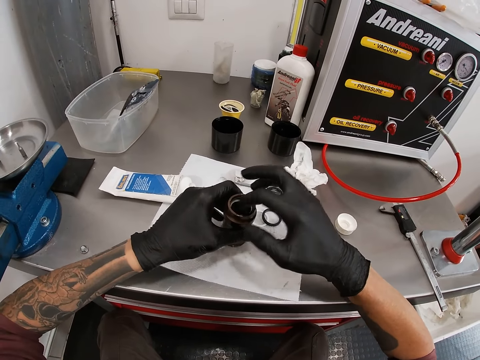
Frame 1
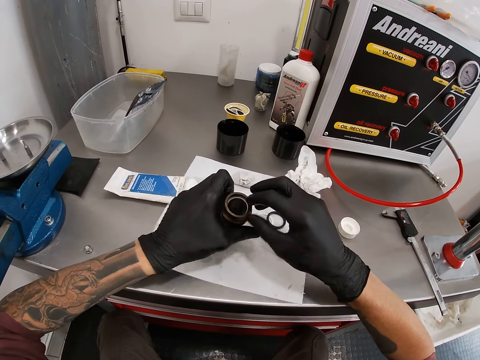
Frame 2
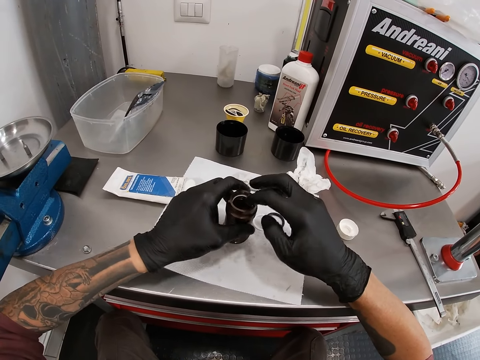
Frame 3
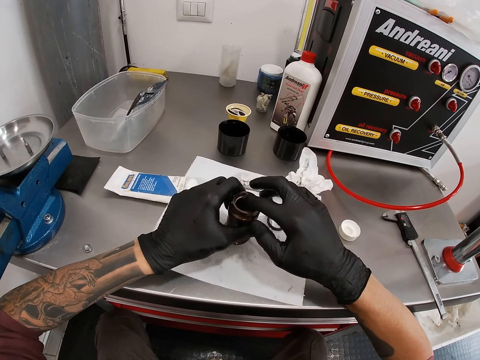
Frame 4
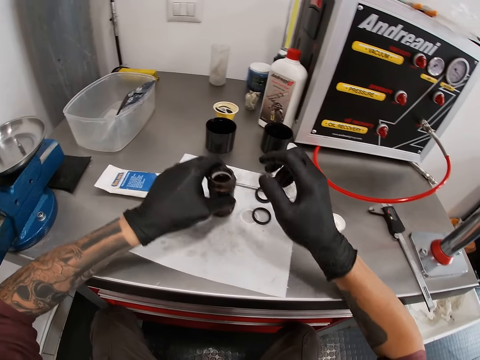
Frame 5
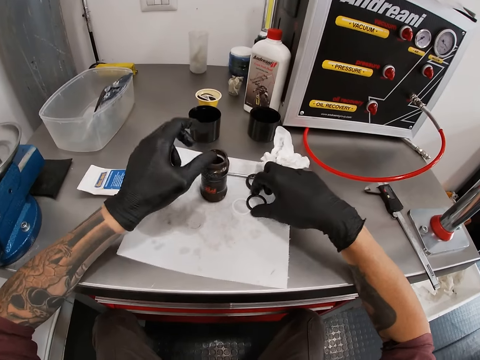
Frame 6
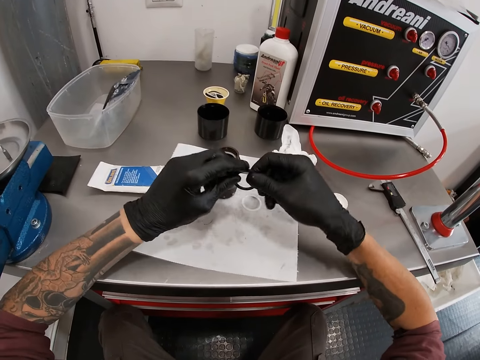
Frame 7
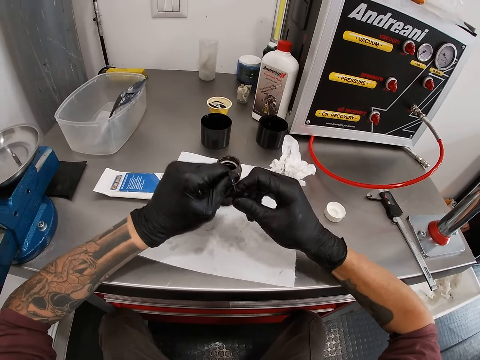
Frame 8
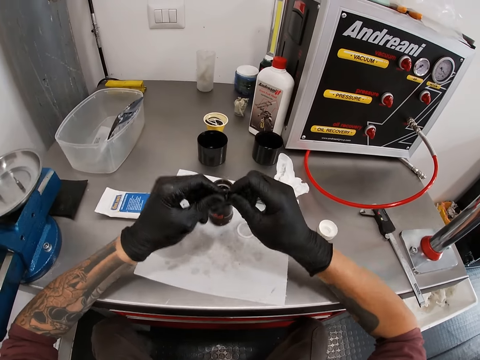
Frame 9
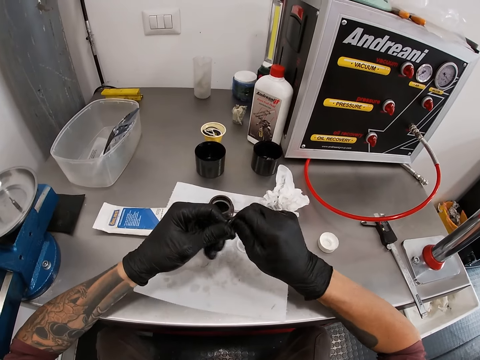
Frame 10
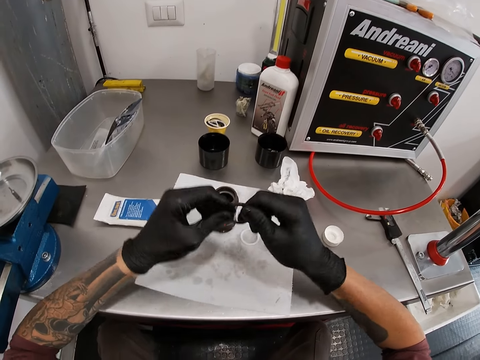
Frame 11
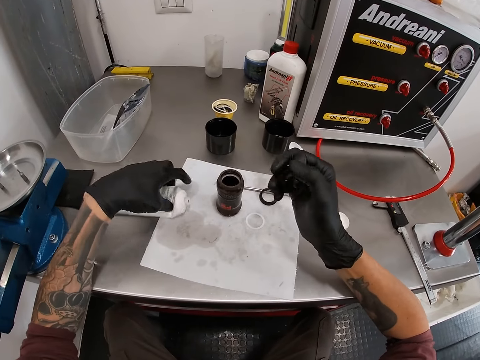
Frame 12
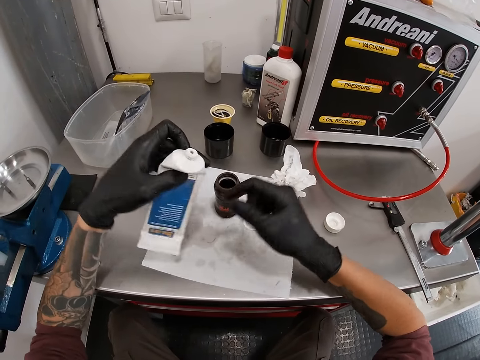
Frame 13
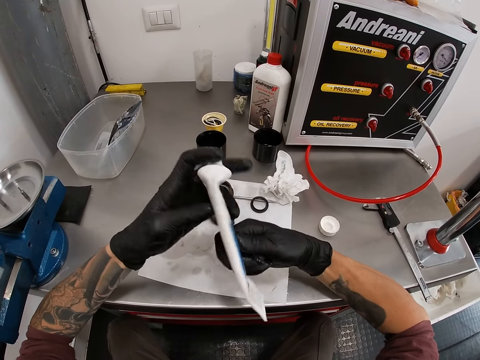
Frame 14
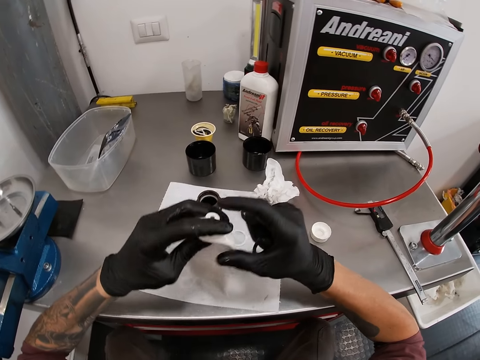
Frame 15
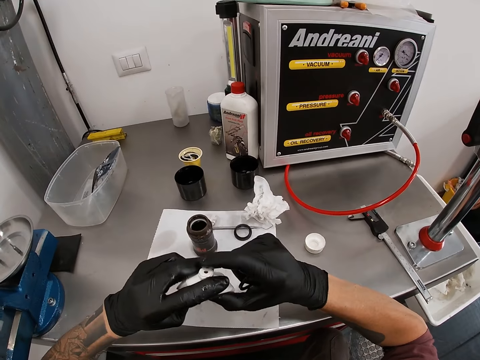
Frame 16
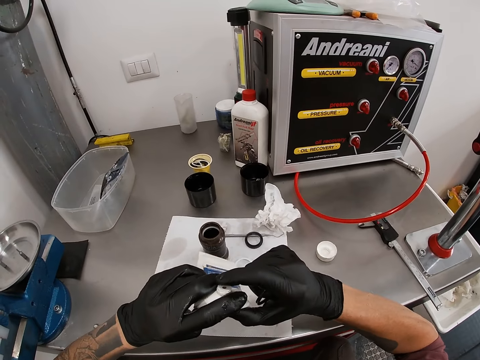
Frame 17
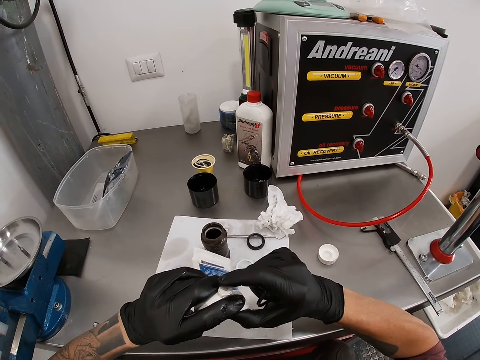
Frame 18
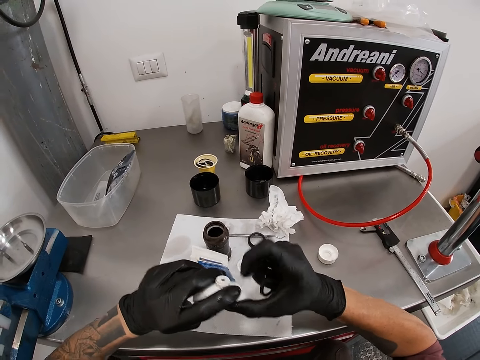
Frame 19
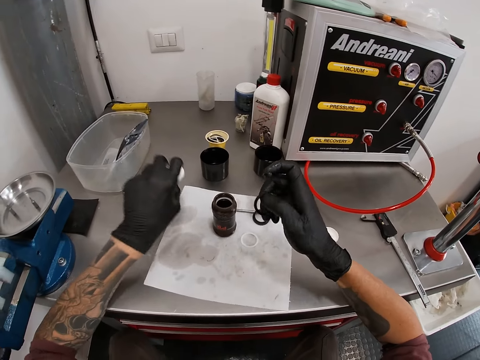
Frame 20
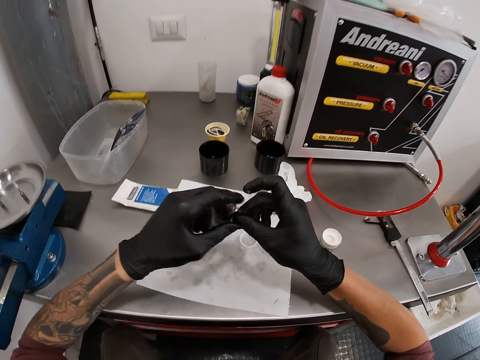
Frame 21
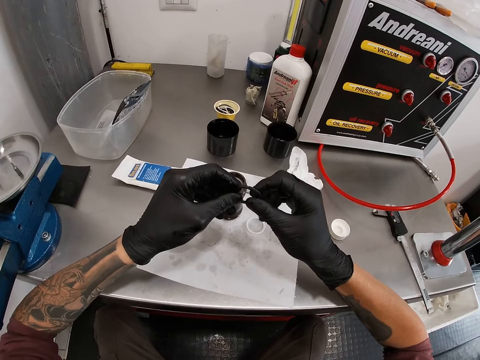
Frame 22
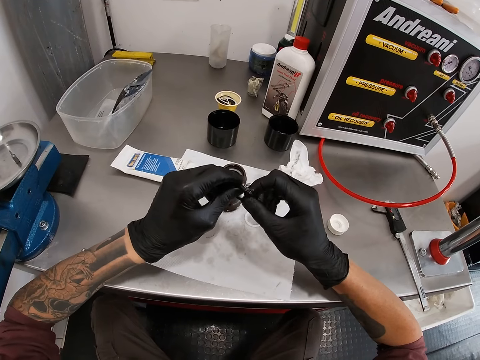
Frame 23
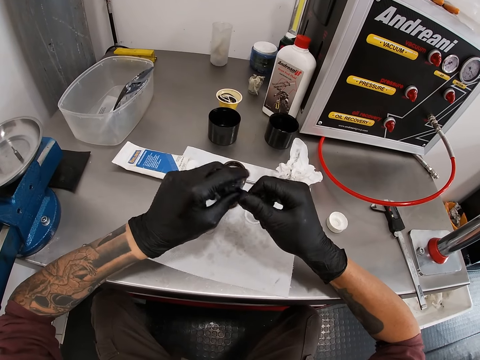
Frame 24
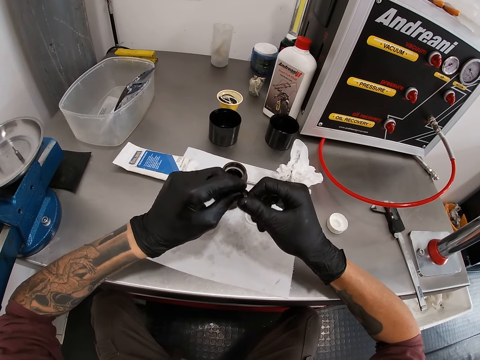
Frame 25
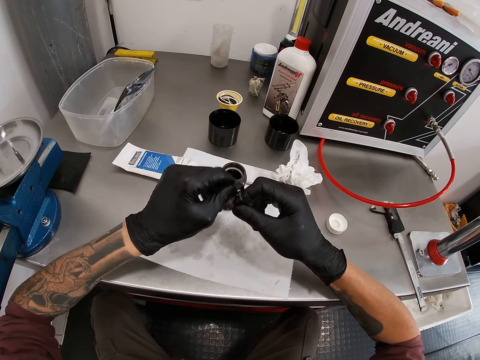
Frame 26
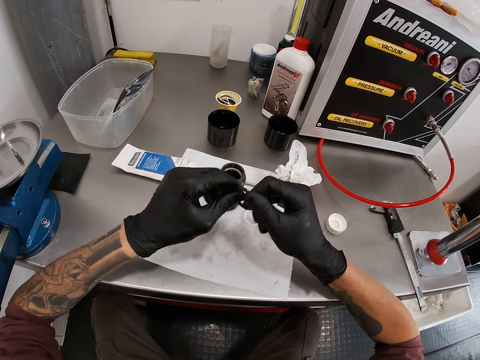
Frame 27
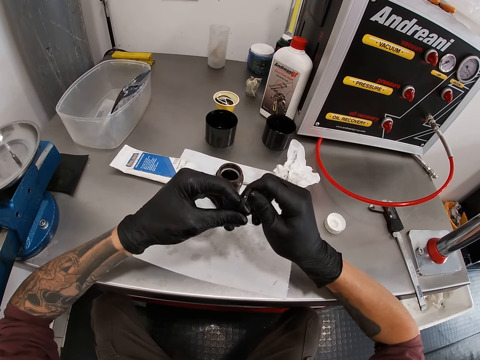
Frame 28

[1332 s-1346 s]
The camera wearer picks up the dust seal on the paper with his right hand. He drops the air can on the paper with his left hand. He holds the dust seal with his left hand. He applies the liquid adhesive on his right forefinger to the dust seal in his left hand. He picks up the liquid adhesive on the worktable with his left hand. He adjusts the liquid adhesive with his hands. He presses the liquid adhesive with his hands. He scoops the liquid adhesive with his right forefinger. He drops the liquid adhesive on the worktable with his left hand. He holds the dust seal with his left hand. He applies the liquid adhesive on his right forefinger to the dust seal in his left hand.

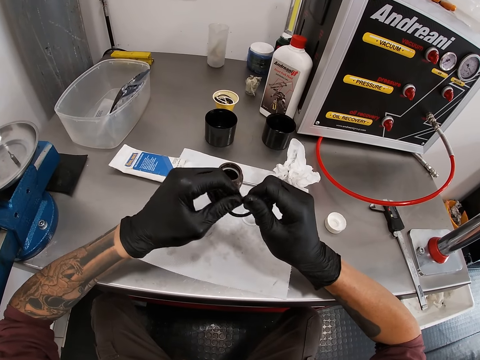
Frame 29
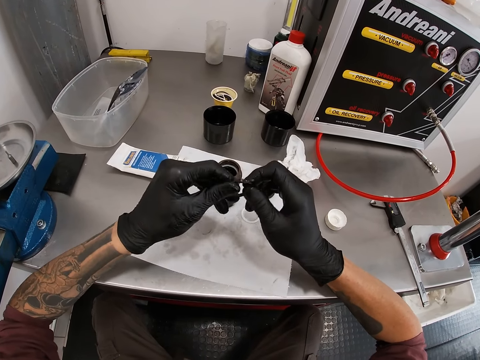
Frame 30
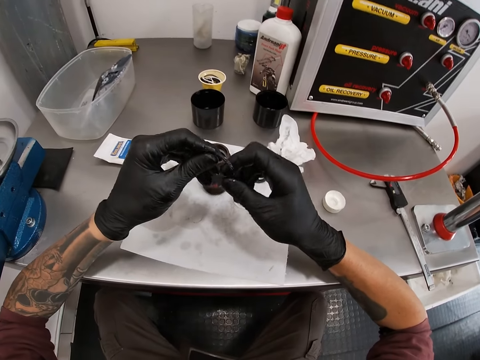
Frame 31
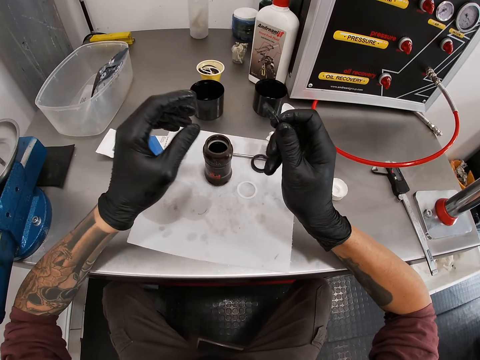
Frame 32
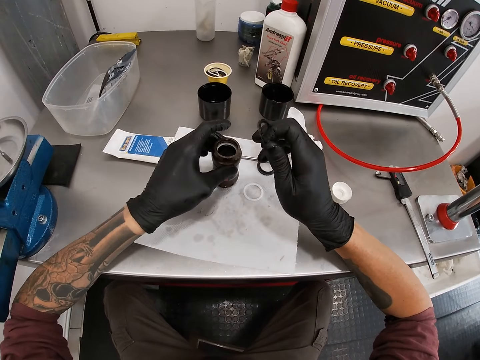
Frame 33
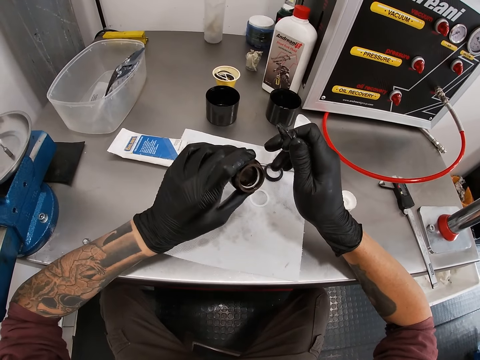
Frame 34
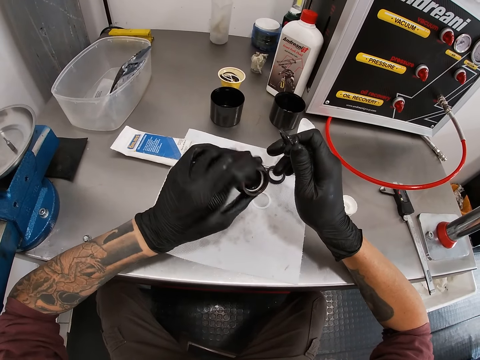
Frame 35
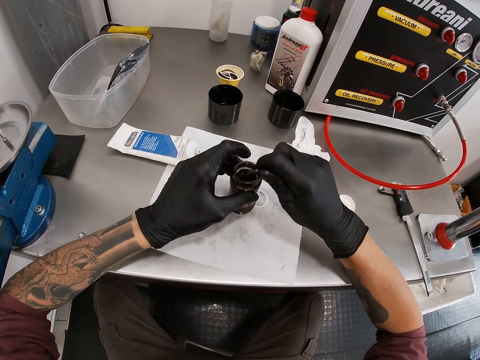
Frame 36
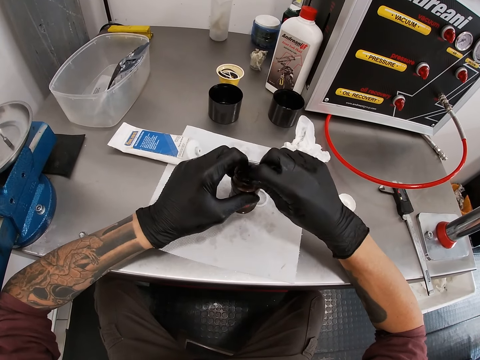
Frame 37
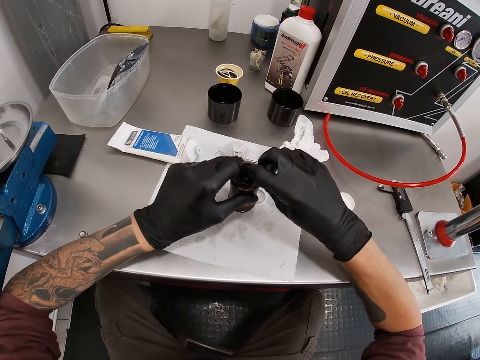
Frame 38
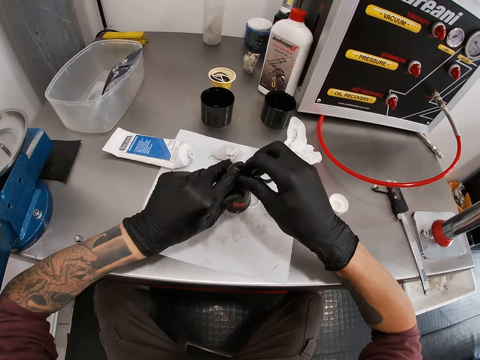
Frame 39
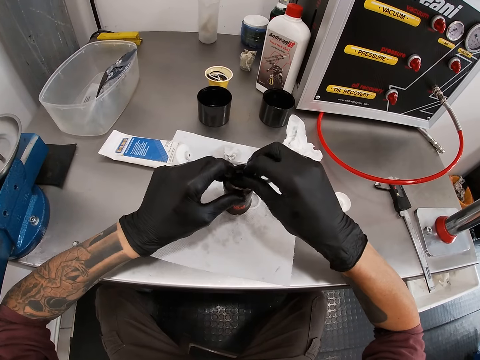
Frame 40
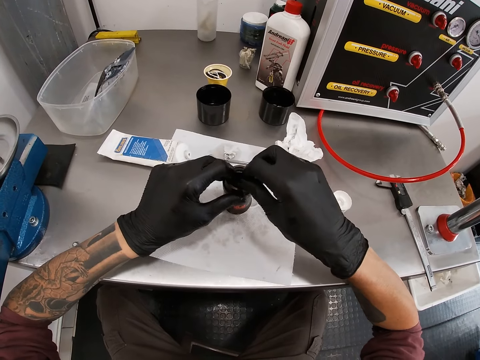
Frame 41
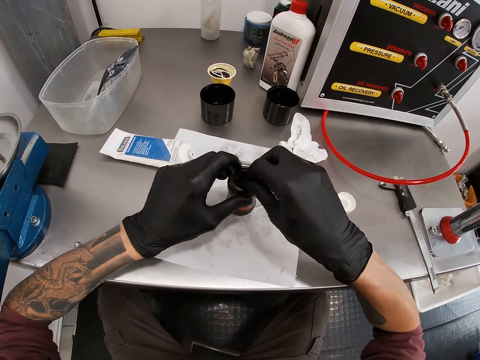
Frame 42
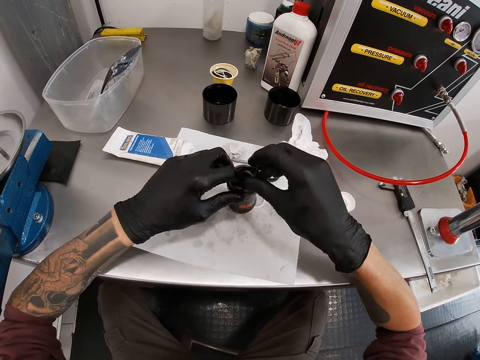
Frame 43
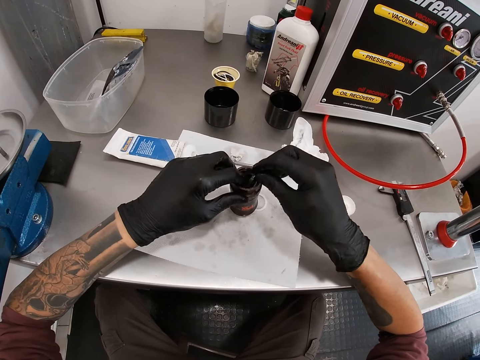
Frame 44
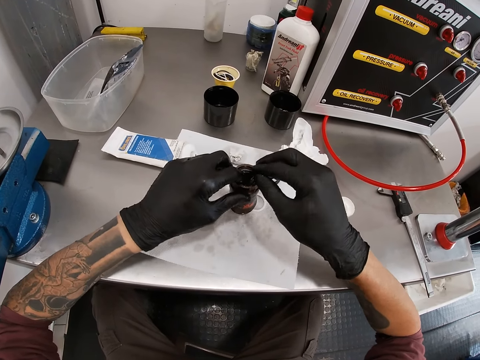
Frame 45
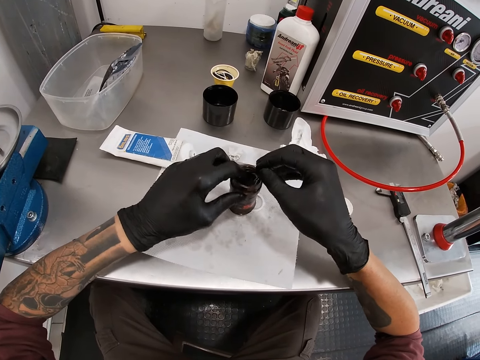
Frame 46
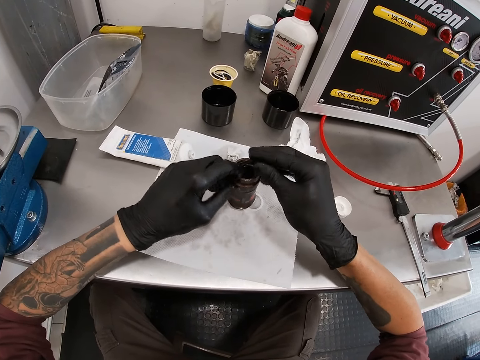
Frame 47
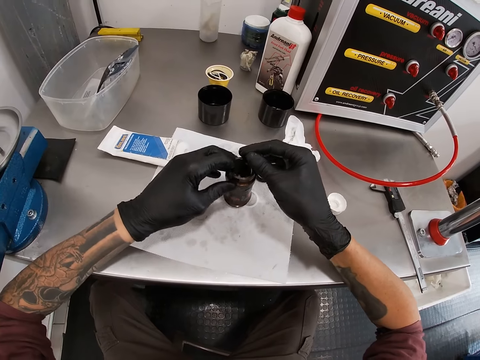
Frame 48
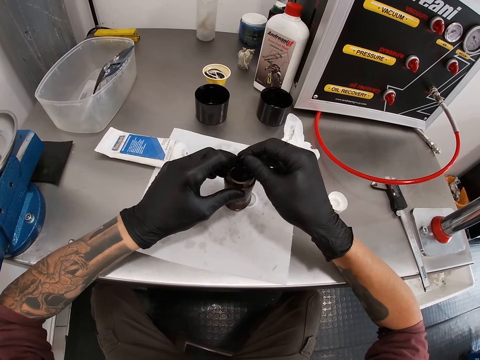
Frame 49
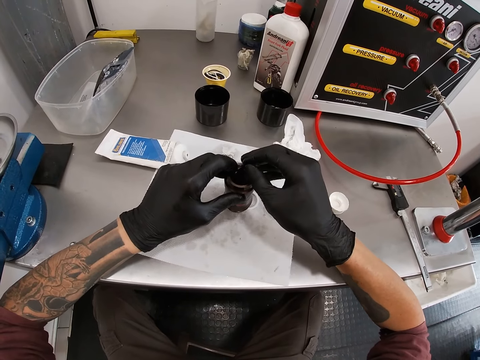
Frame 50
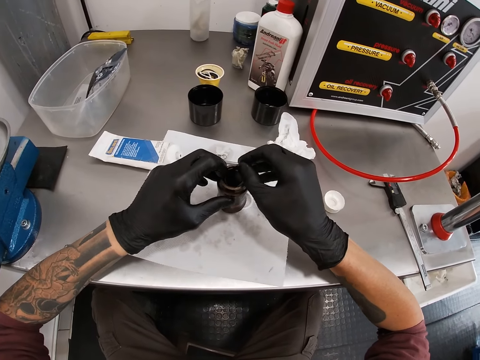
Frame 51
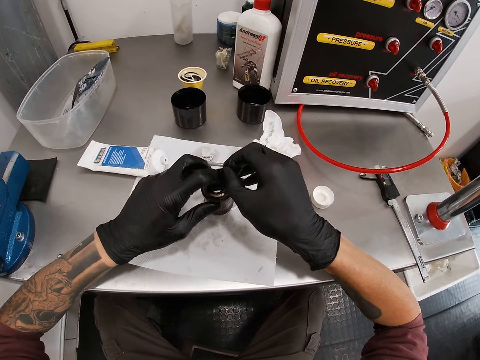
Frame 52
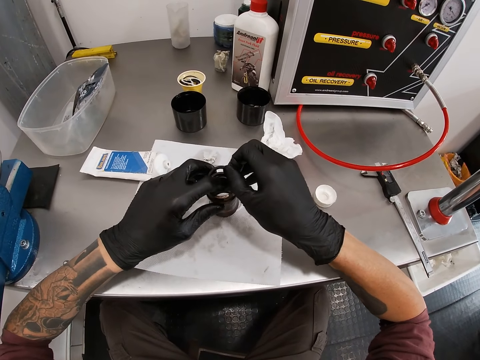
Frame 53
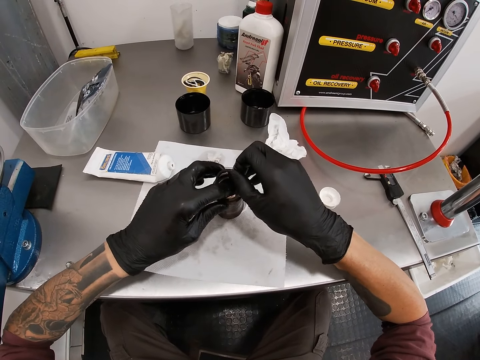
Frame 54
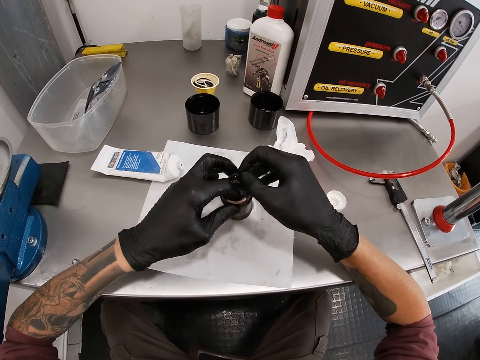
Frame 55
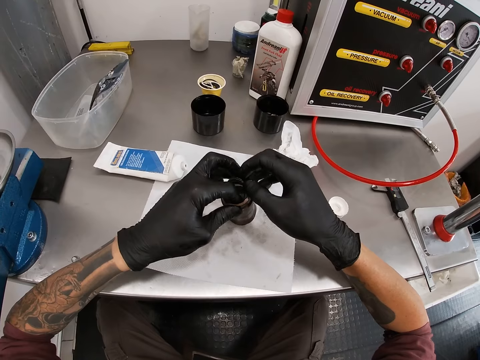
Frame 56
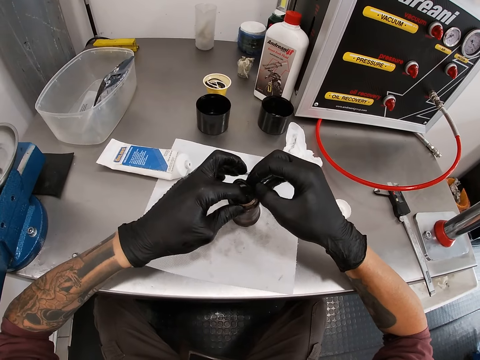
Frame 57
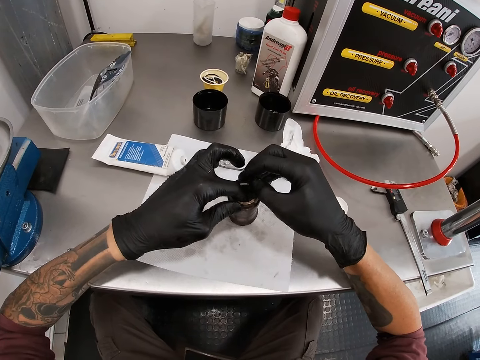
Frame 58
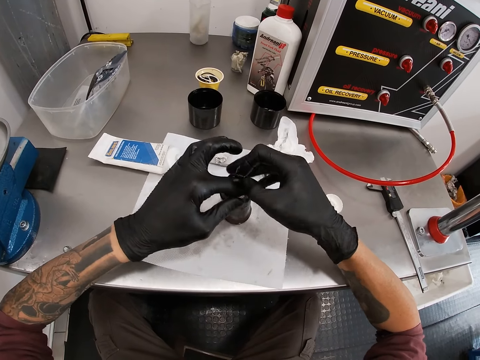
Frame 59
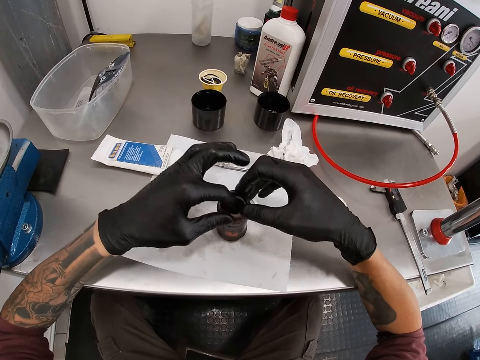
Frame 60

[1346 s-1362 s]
The camera wearer picks up the air can or metal tube on the paper with his left hand. He views the metal tube. He fixes the dust seal into the air can with his hands.
